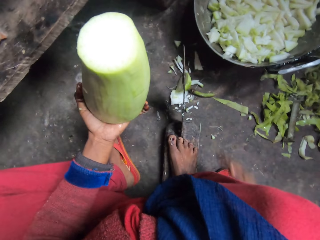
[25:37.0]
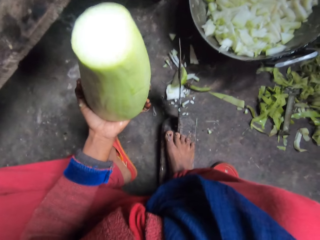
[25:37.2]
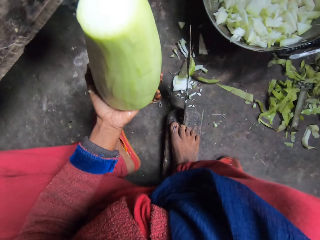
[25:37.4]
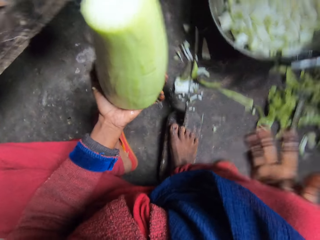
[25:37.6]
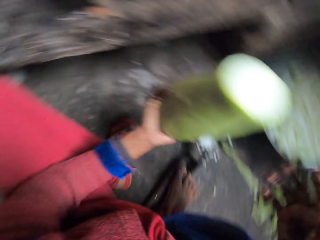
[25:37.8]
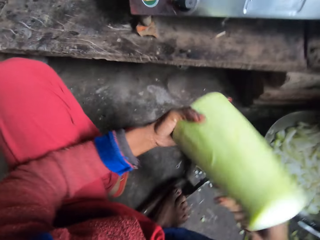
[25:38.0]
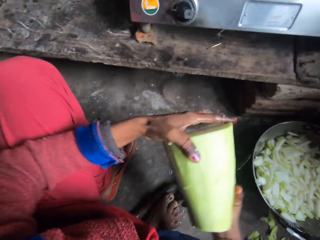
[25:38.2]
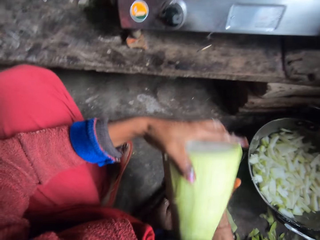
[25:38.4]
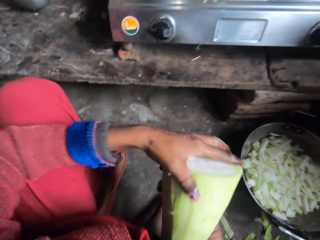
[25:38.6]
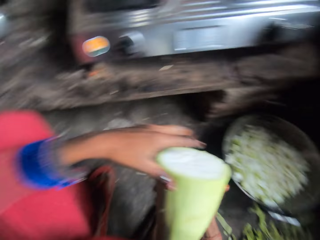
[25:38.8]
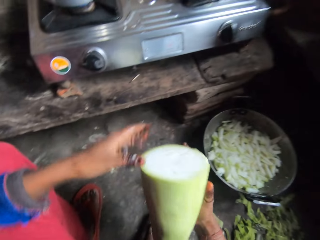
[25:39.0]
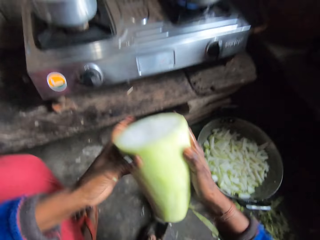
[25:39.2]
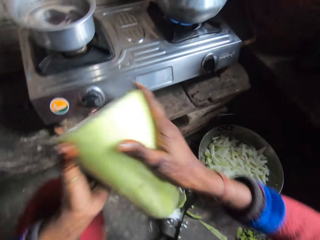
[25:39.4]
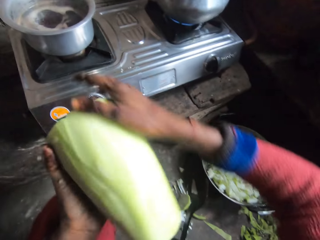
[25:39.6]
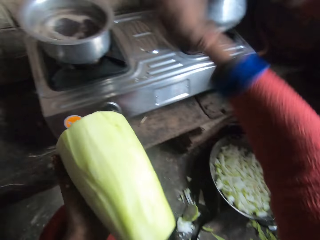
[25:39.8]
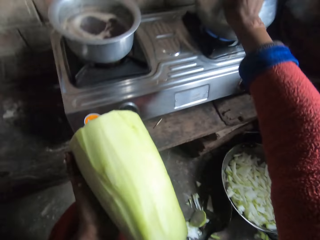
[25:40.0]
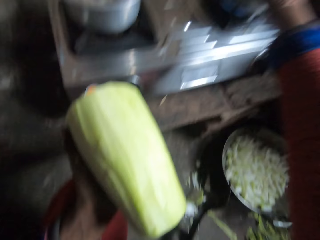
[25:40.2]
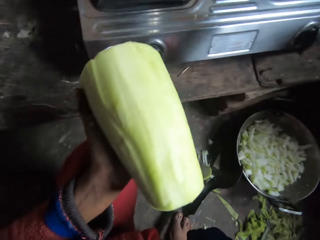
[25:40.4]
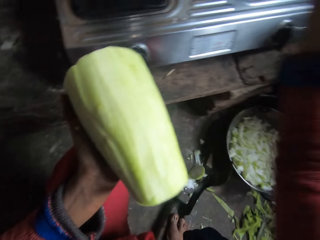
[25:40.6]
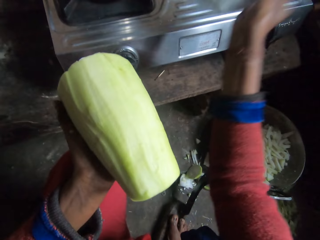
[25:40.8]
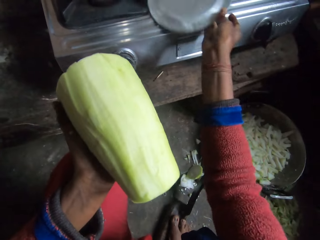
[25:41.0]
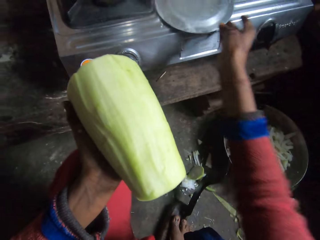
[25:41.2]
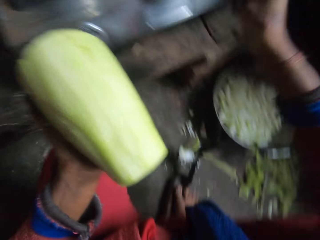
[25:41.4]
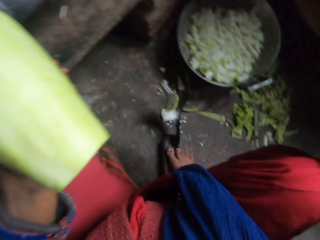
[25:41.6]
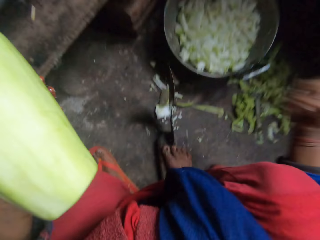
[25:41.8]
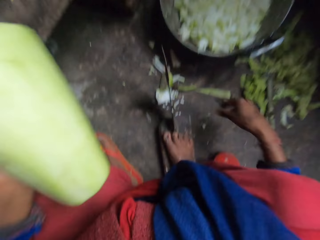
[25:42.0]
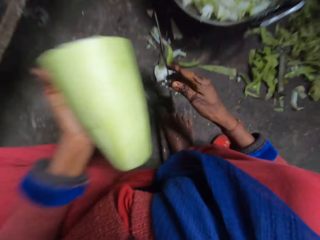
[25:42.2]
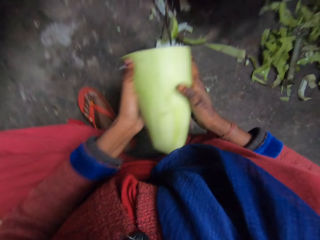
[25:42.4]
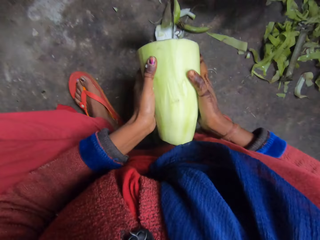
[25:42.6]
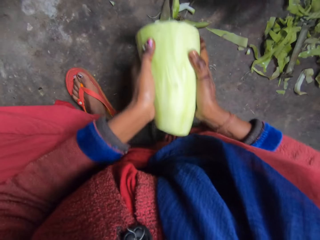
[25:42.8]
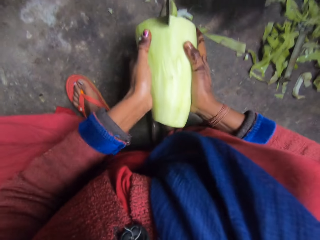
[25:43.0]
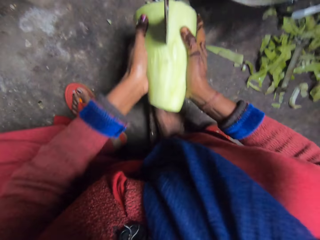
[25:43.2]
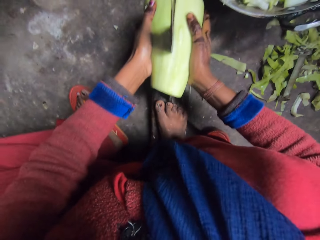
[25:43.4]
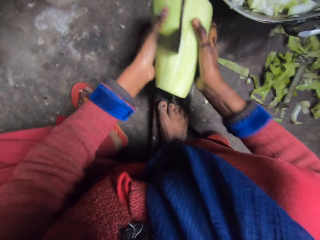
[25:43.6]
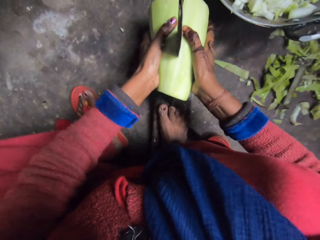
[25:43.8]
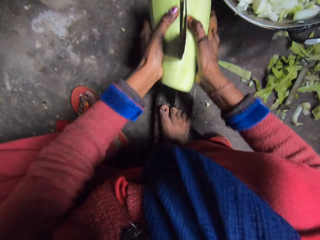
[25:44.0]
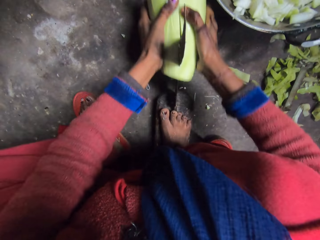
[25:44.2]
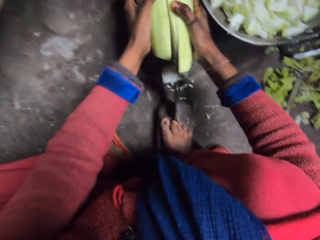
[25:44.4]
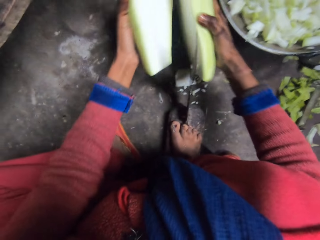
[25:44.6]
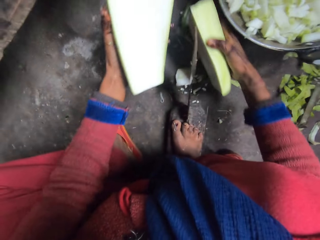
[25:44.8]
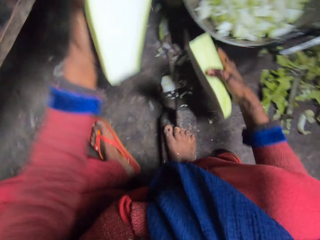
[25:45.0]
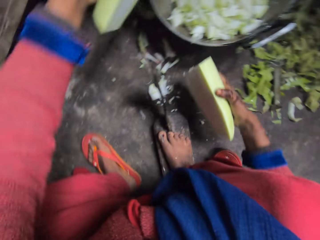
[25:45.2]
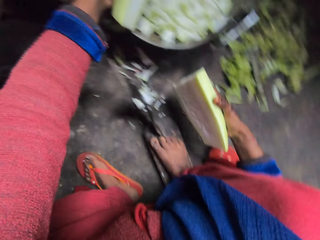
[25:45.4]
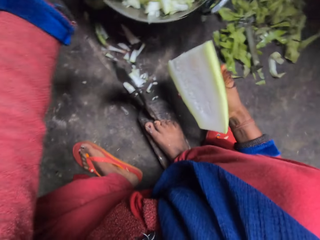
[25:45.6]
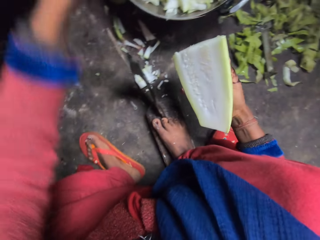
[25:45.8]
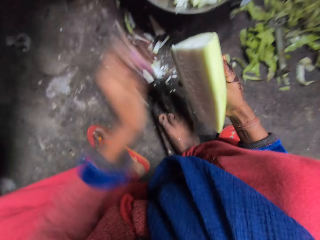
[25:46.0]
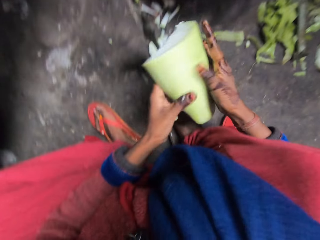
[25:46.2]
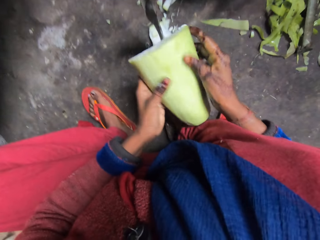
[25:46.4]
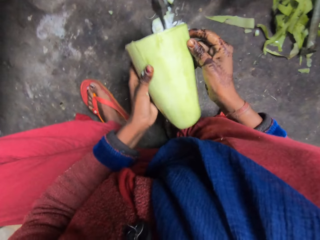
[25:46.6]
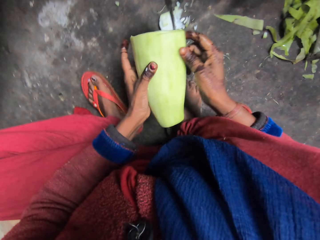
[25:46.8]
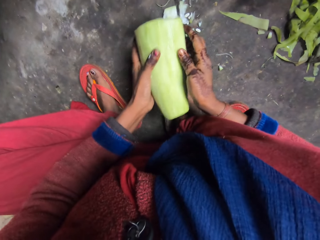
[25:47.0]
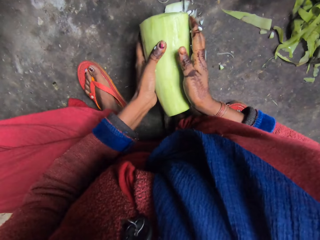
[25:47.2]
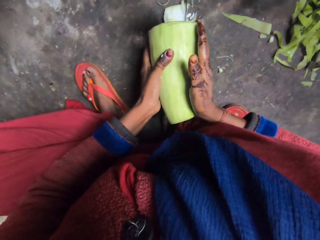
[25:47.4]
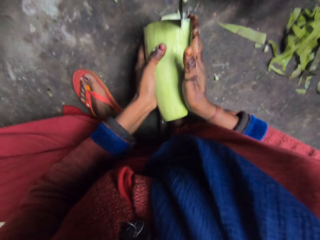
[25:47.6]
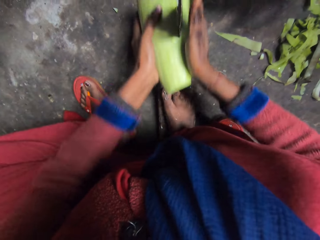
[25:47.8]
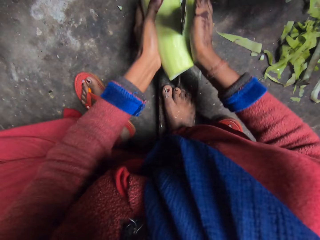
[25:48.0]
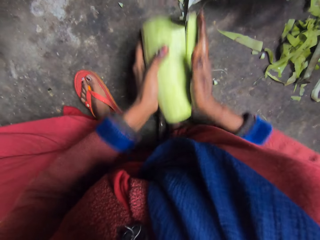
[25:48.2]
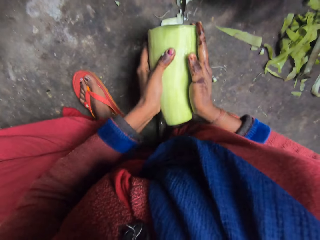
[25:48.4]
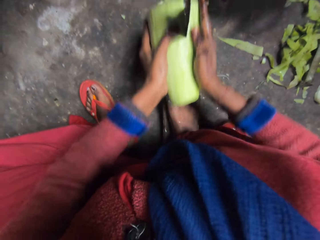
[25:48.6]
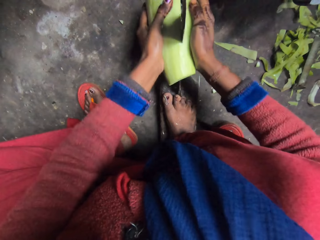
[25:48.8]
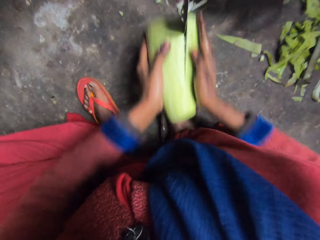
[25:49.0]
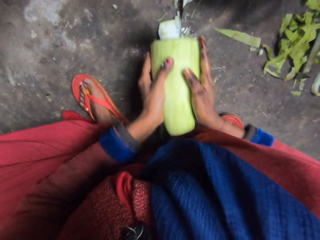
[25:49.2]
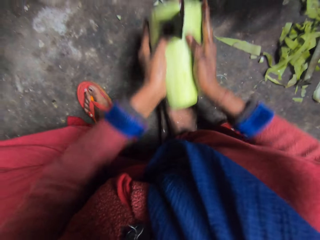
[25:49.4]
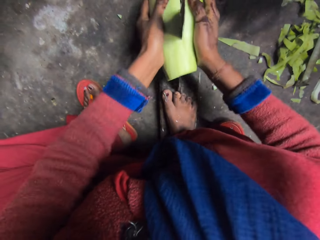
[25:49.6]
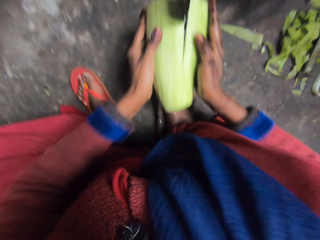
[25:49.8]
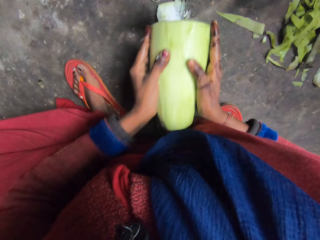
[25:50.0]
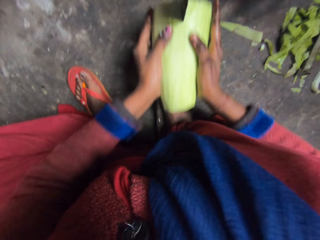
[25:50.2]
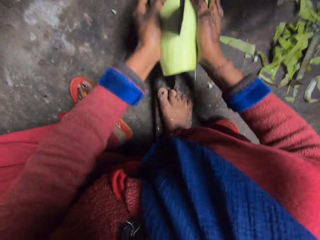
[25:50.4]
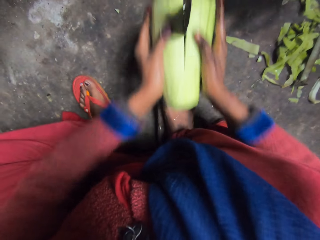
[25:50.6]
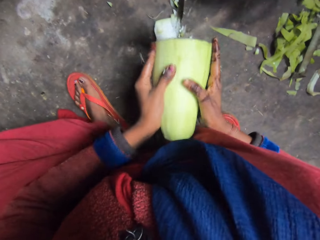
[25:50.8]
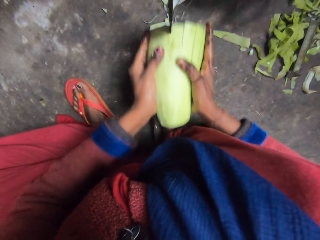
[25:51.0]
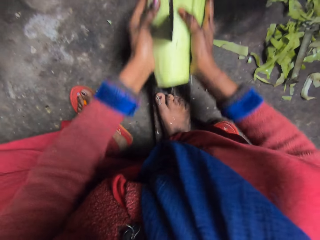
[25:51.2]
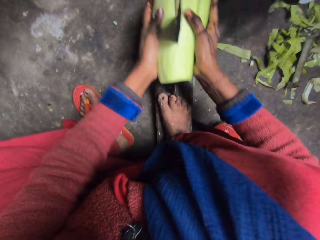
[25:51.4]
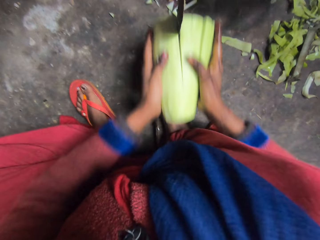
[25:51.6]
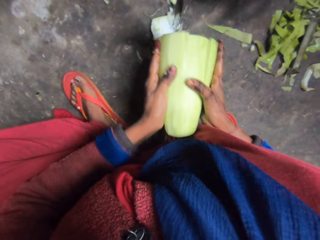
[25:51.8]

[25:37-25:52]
The camera wearer takes the cover from the pot. They drop the pot cover on the cooker. They cut the cabbage into two with the knife. They drop part of the cabbage into the pan. They cut the cabbage with the knife.

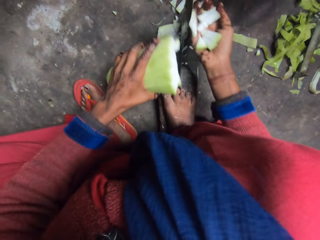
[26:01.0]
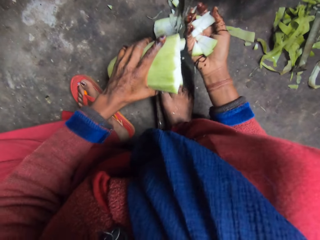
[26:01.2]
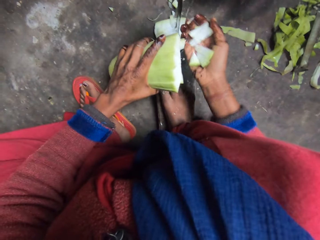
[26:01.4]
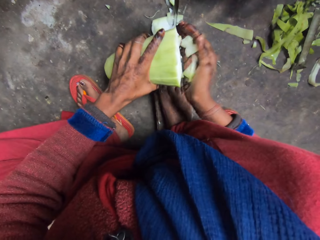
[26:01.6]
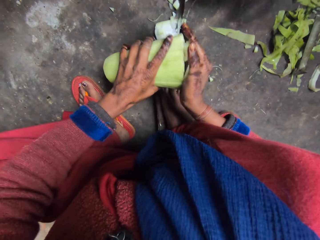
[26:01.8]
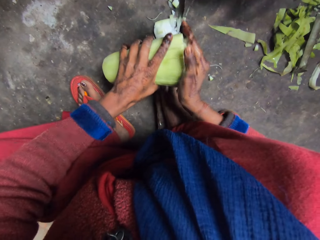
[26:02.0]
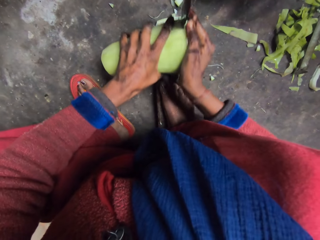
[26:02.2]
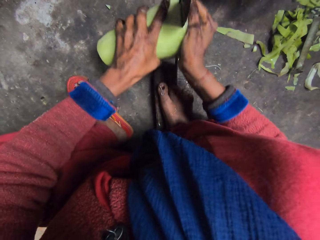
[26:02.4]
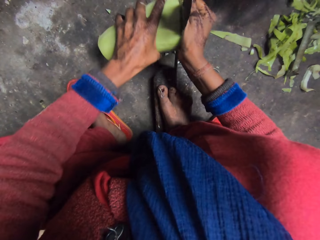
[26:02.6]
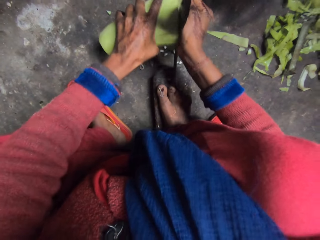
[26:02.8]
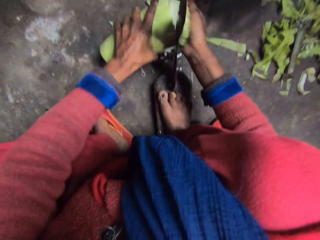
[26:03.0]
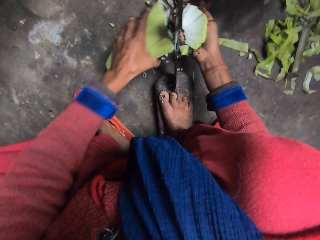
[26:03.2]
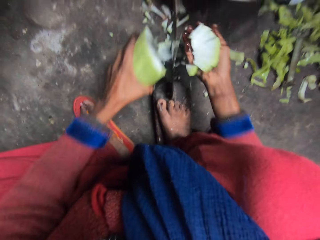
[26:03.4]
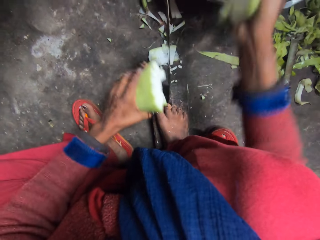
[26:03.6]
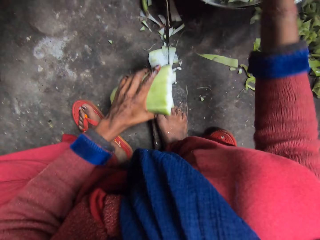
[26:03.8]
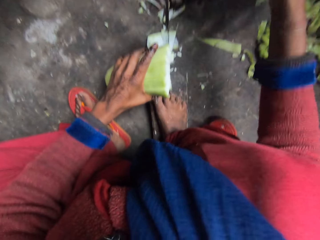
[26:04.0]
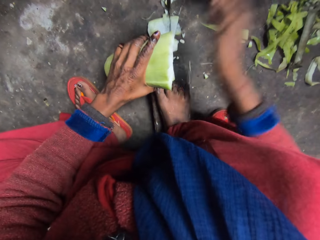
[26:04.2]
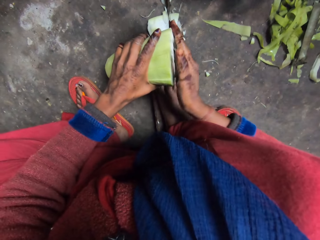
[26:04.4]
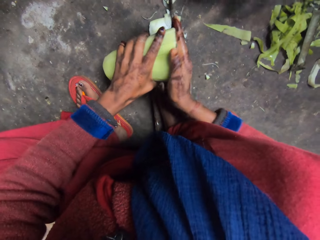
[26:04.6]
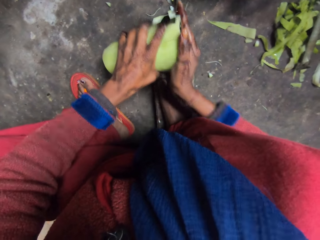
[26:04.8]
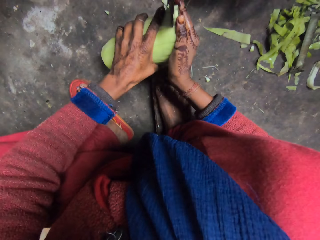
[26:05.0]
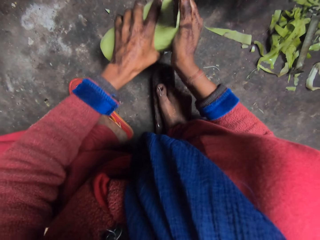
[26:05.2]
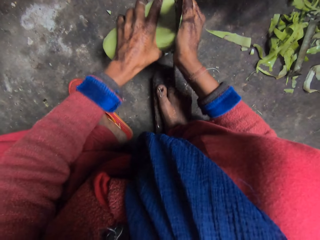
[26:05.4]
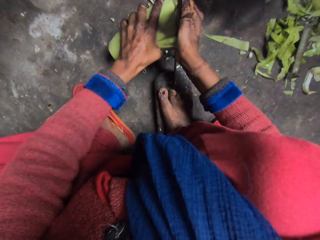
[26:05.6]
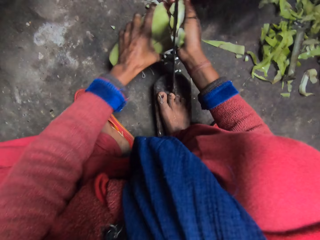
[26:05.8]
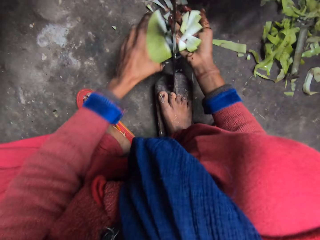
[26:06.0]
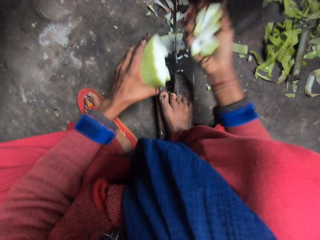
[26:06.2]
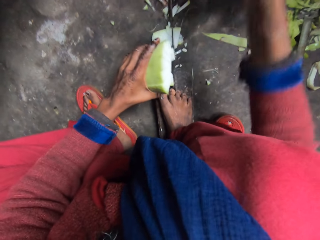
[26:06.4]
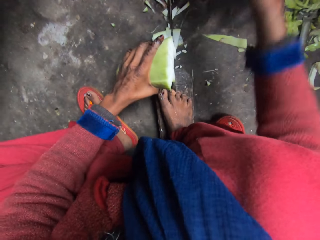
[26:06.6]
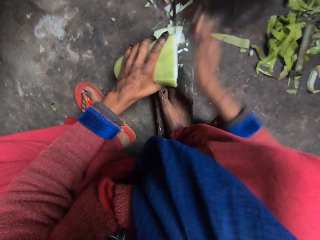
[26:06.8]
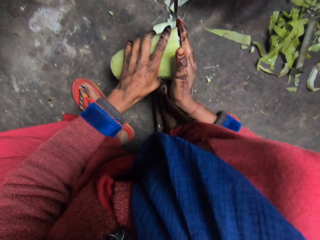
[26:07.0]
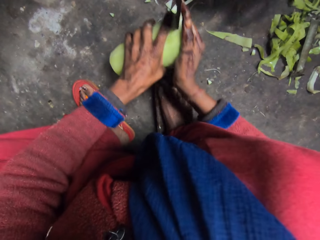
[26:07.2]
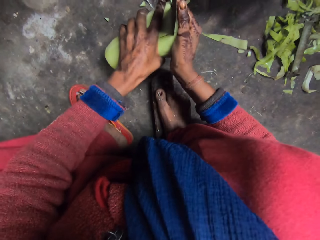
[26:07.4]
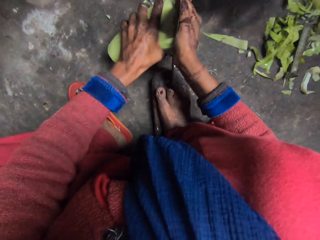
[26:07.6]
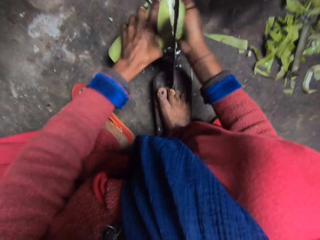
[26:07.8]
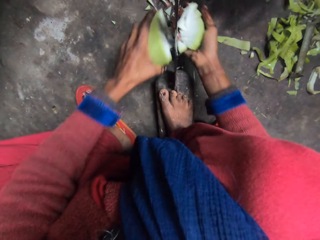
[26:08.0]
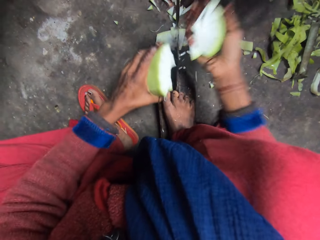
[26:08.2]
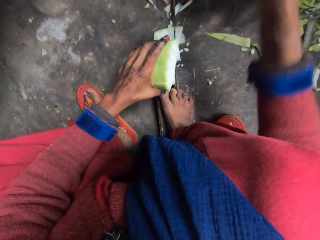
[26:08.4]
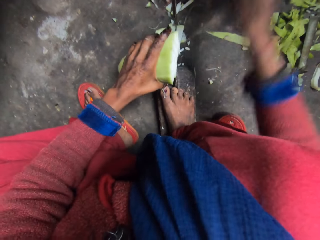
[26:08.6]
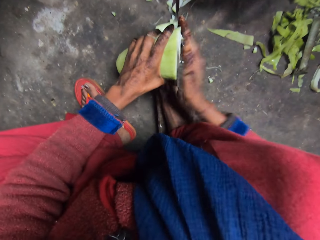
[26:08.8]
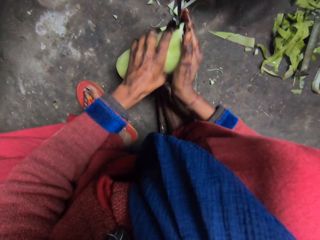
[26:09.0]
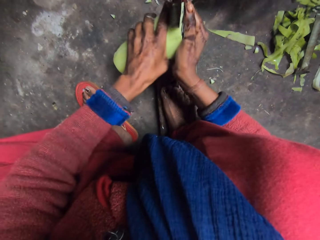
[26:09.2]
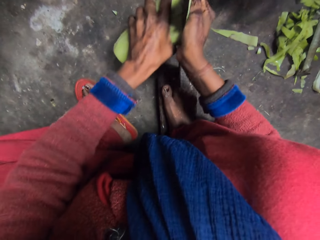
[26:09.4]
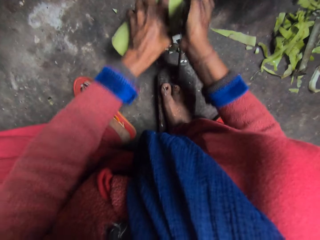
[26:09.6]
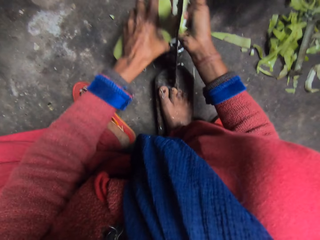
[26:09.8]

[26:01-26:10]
The camera wearer drops the cut cabbage in a pan. They cut the cabbage with the knife. They drop the cut cabbage in the pan. They cut the cabbage with the knife. They drop the cut cabbage in the pan. They cut the cabbage with the knife.
